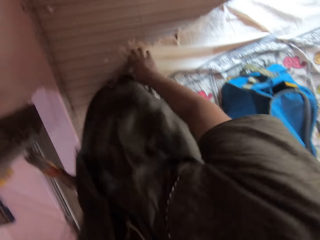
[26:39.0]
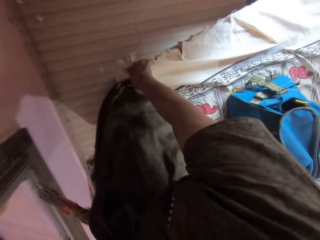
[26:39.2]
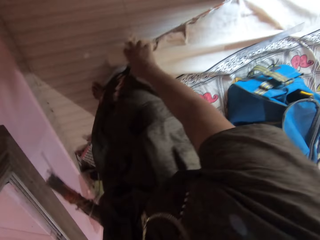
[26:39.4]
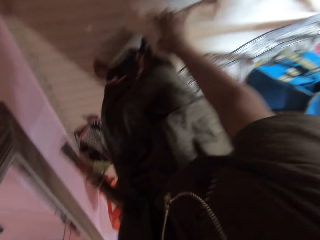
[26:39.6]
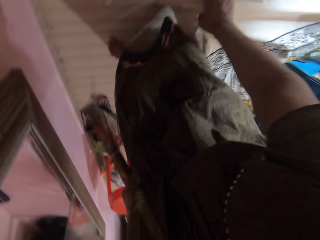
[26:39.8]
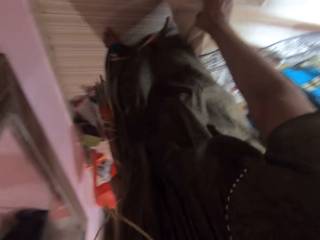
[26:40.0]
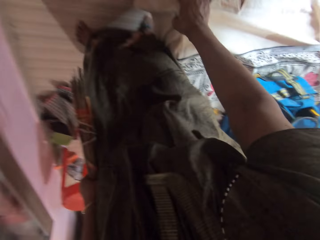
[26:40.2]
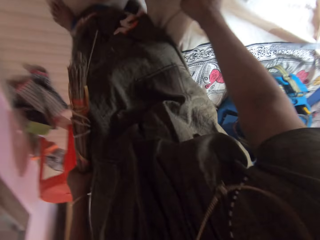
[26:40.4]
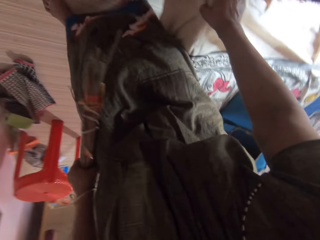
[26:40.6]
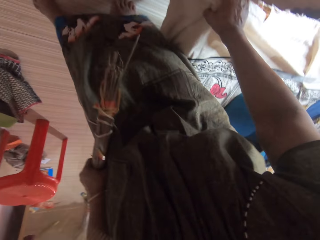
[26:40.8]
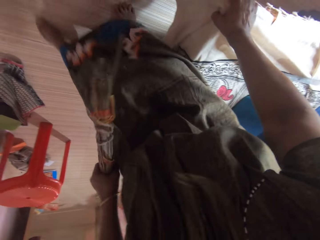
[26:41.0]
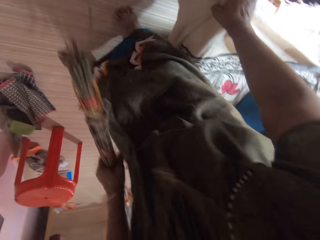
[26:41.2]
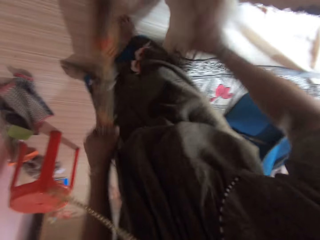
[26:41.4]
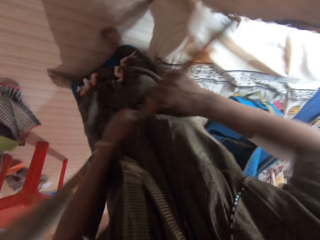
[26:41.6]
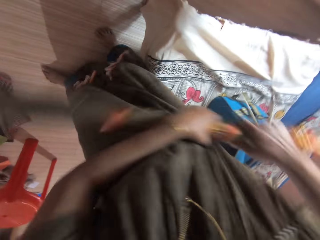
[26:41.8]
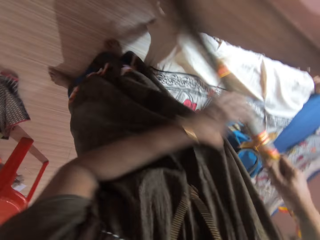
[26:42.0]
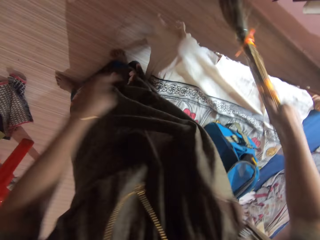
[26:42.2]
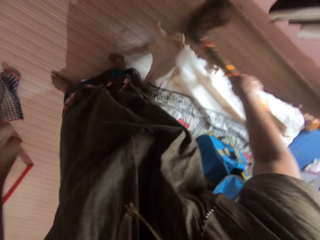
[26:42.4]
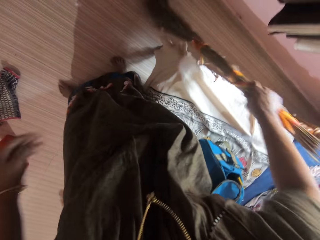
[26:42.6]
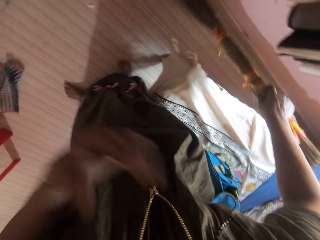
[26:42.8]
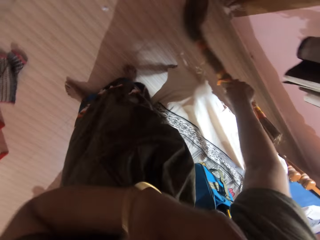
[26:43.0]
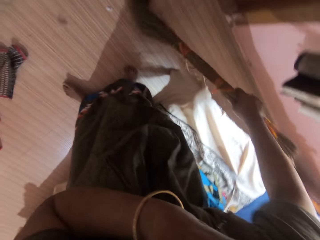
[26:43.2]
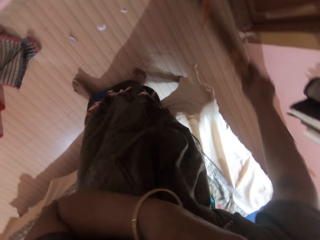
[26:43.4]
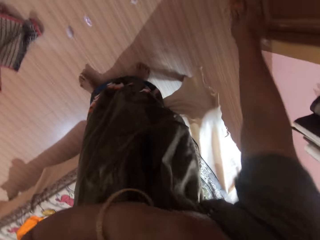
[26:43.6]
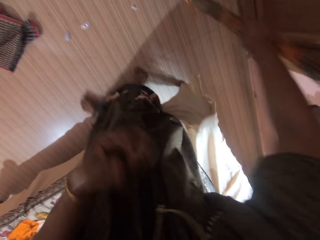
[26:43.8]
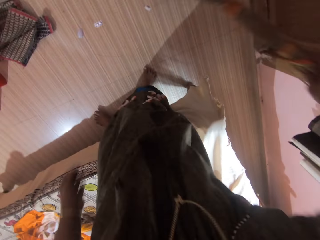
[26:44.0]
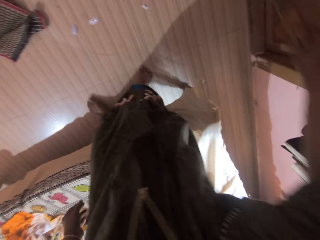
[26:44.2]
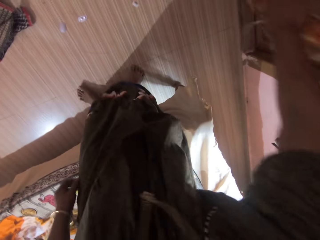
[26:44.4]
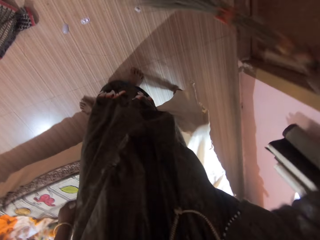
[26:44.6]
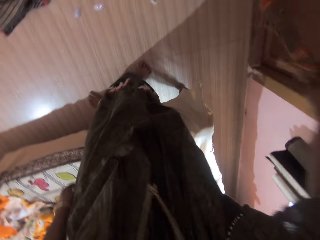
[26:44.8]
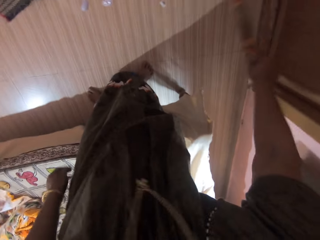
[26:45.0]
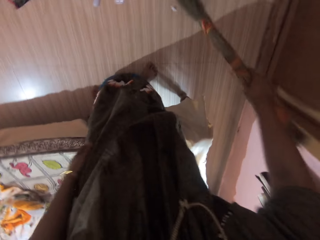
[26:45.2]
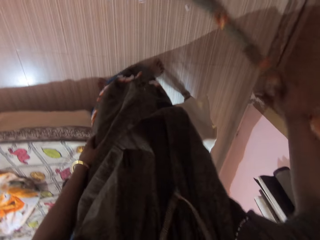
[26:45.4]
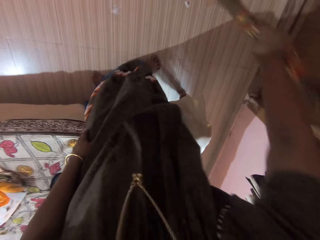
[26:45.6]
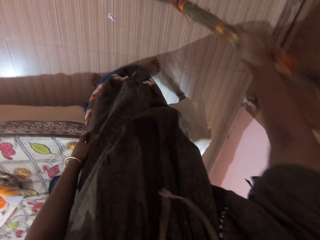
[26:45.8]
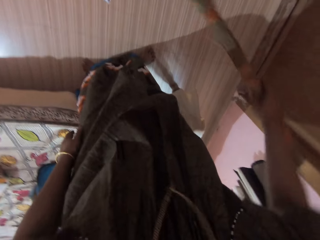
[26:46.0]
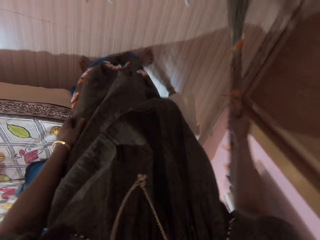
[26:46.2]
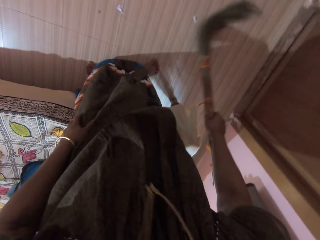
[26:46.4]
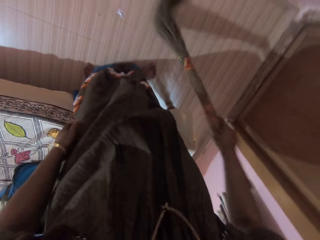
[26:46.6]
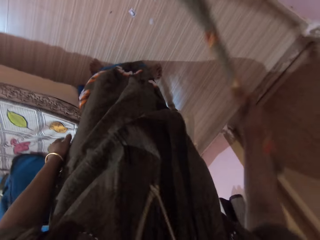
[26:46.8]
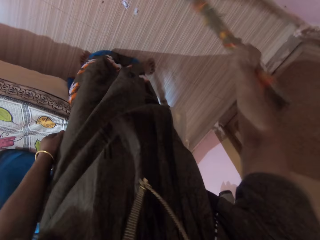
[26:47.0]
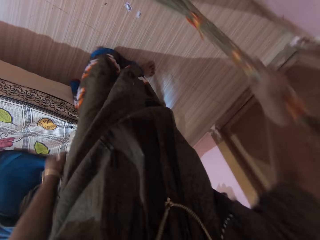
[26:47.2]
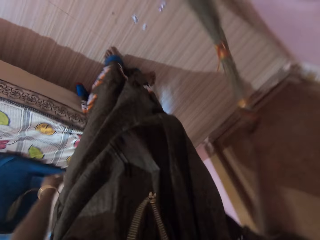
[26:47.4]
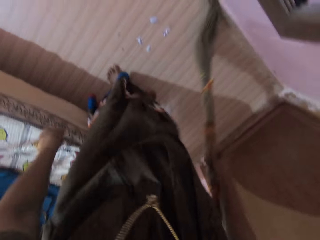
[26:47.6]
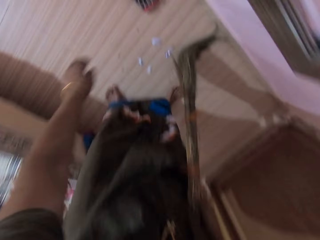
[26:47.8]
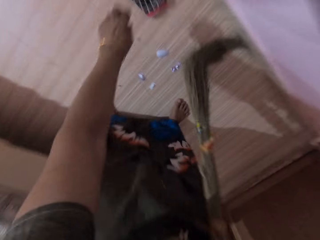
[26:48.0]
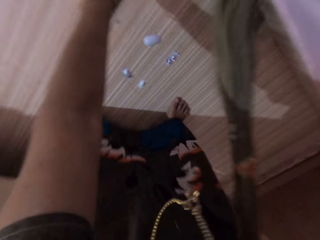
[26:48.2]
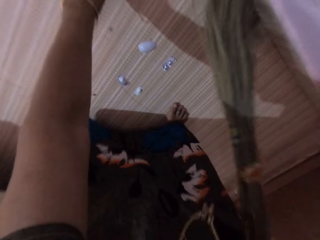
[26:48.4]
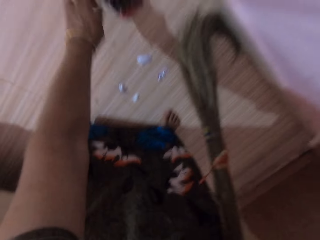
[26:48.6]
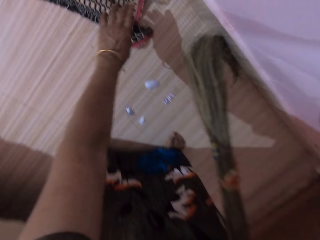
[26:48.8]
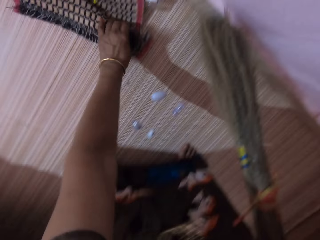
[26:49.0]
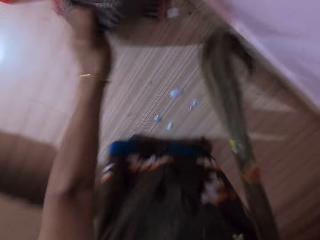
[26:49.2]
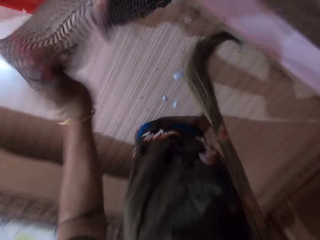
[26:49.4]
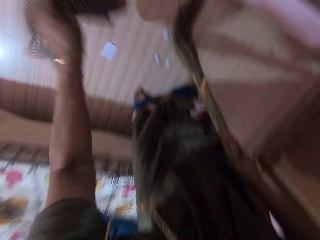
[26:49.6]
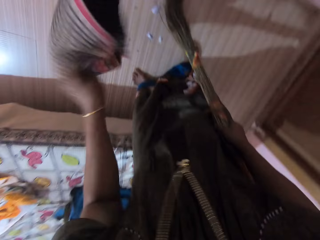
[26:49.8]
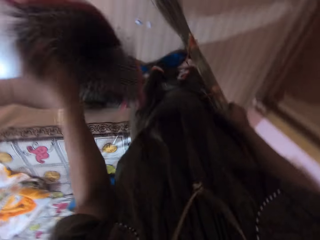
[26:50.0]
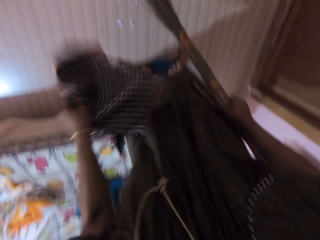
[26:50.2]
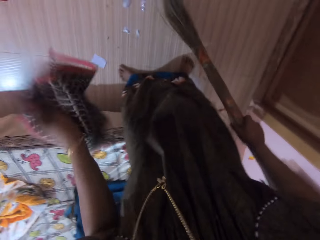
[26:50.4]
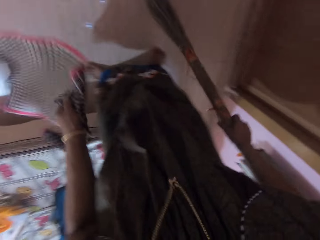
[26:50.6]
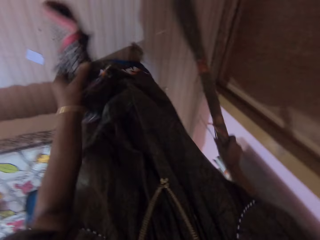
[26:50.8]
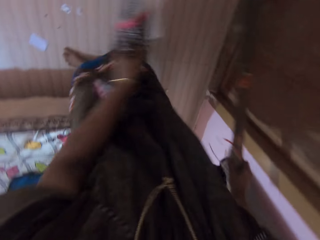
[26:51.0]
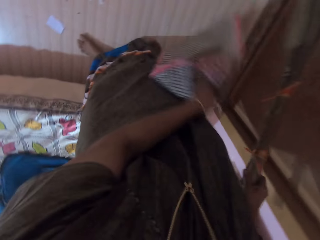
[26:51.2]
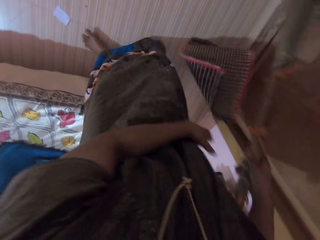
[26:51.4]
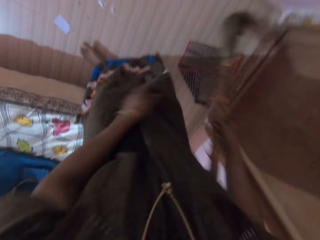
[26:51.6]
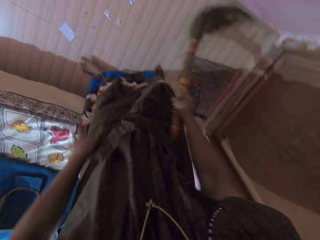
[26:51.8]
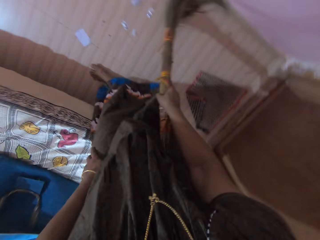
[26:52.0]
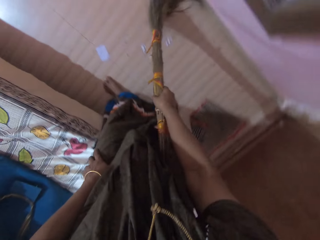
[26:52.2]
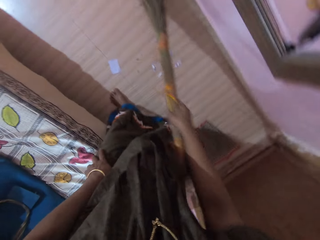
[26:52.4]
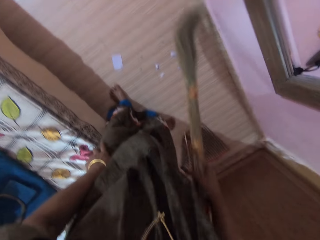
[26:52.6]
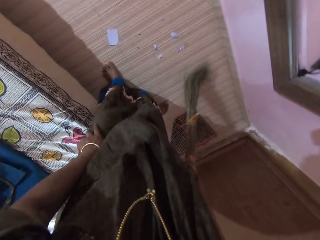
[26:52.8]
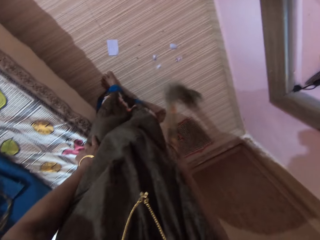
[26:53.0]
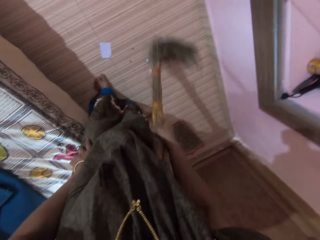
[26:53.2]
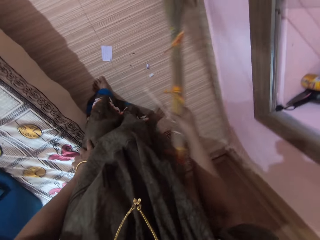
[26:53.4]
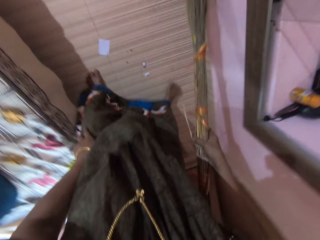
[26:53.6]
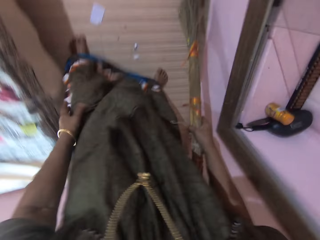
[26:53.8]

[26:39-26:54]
The camera wearer moves the bed. She transfers the broom to her right hand. She sweeps the floor. She bends down. She picks up a foot mat with her left hand. She shakes the foot mat. She drops the foot mat on the floor. She sweeps.

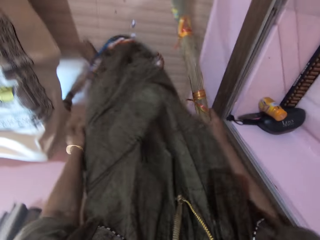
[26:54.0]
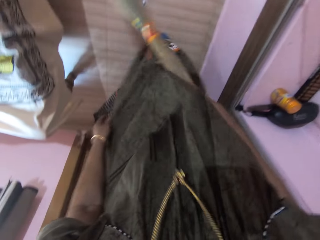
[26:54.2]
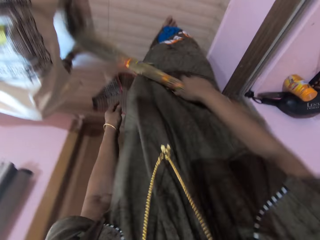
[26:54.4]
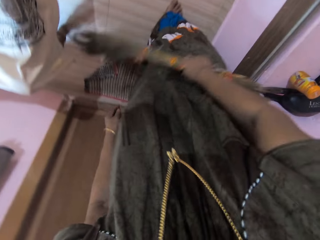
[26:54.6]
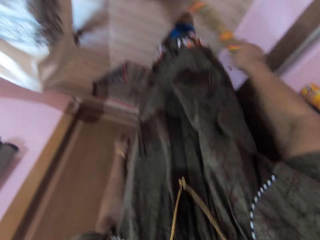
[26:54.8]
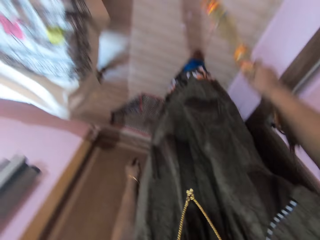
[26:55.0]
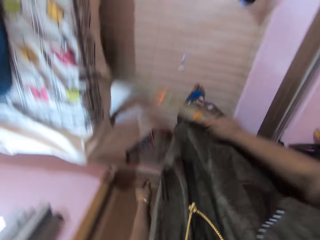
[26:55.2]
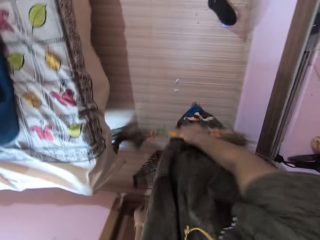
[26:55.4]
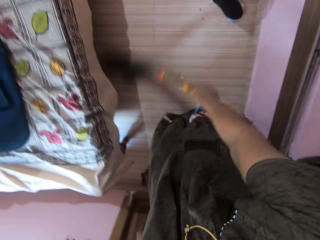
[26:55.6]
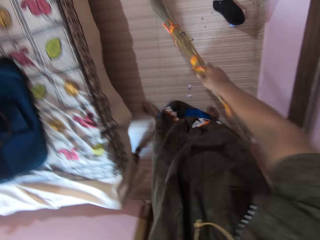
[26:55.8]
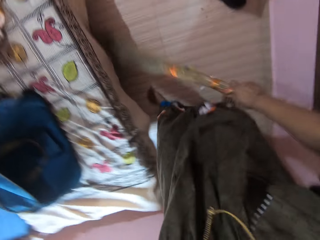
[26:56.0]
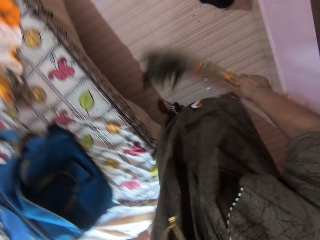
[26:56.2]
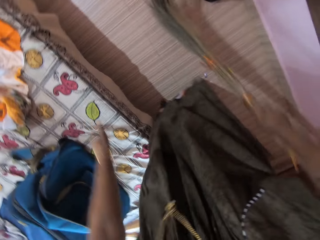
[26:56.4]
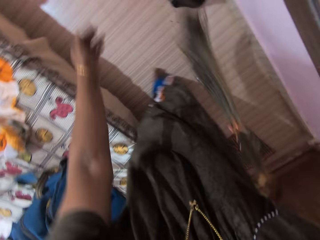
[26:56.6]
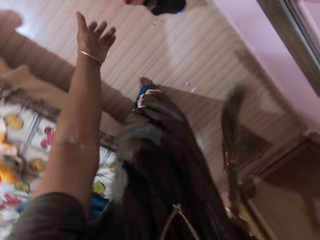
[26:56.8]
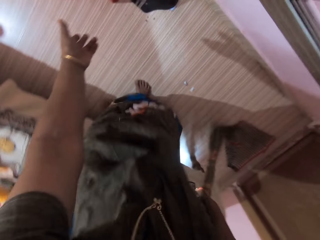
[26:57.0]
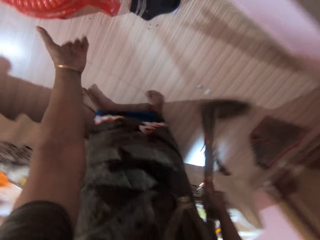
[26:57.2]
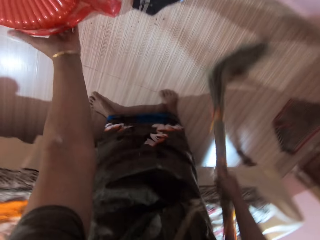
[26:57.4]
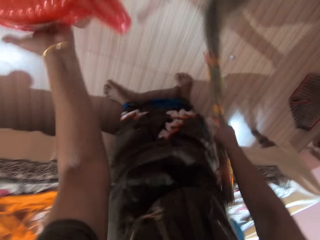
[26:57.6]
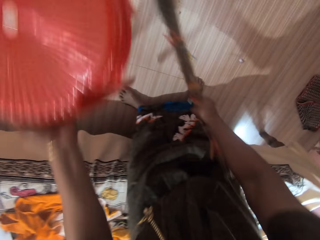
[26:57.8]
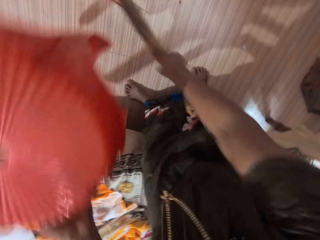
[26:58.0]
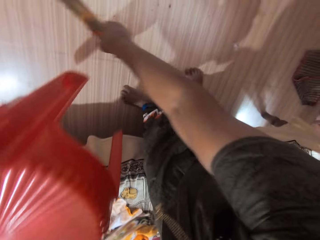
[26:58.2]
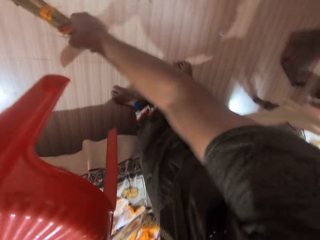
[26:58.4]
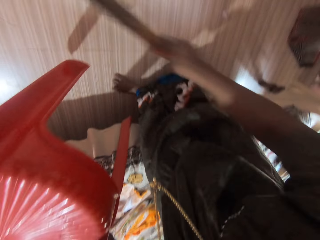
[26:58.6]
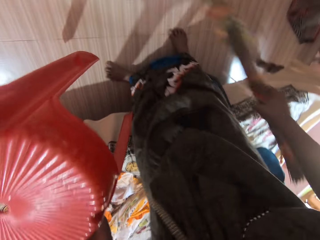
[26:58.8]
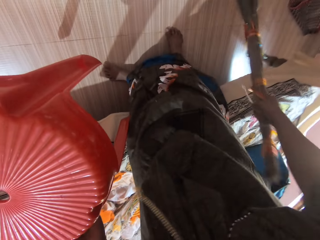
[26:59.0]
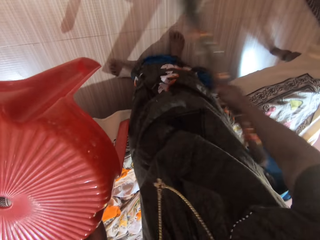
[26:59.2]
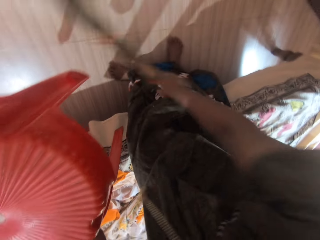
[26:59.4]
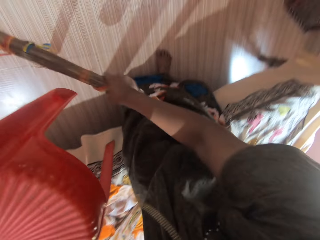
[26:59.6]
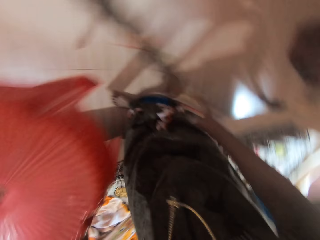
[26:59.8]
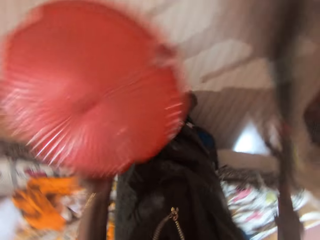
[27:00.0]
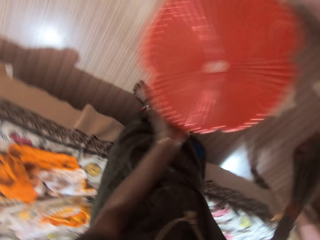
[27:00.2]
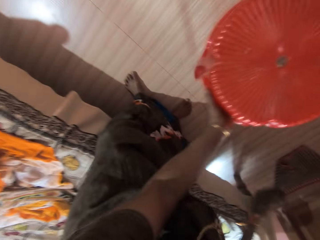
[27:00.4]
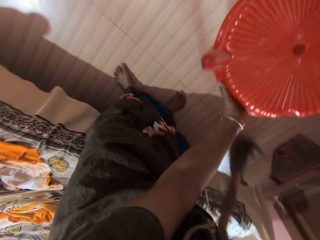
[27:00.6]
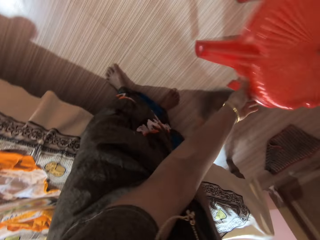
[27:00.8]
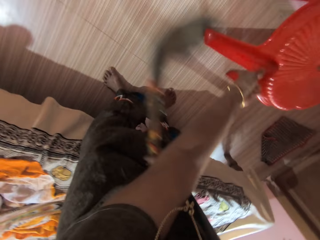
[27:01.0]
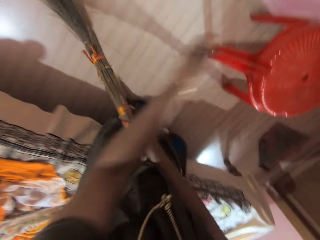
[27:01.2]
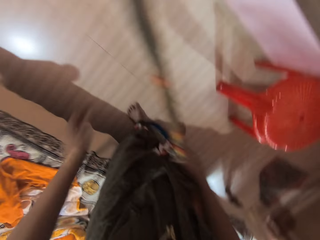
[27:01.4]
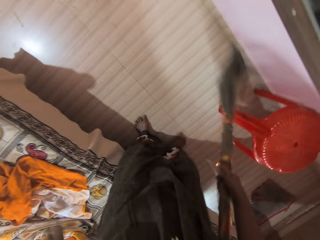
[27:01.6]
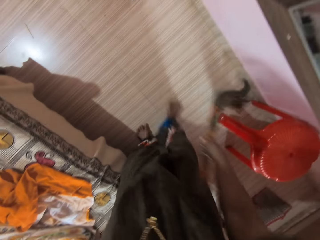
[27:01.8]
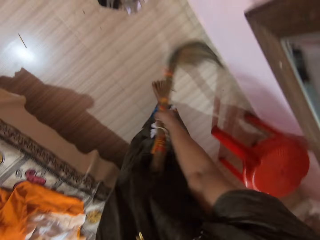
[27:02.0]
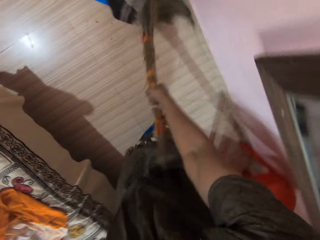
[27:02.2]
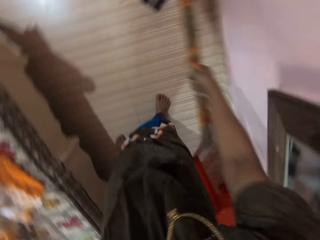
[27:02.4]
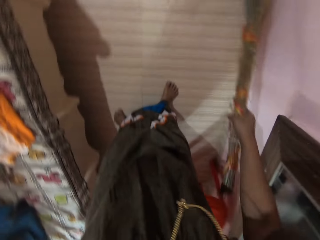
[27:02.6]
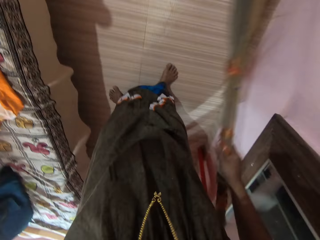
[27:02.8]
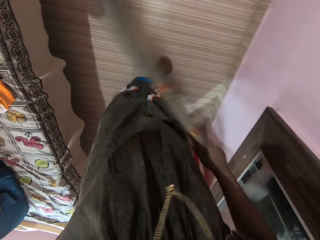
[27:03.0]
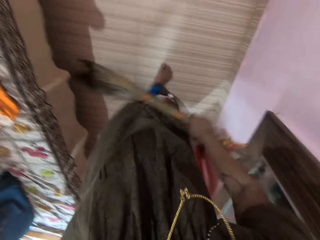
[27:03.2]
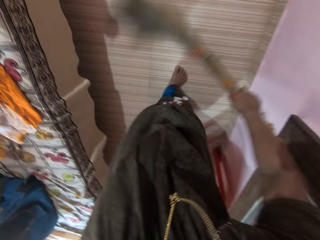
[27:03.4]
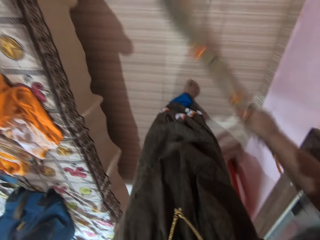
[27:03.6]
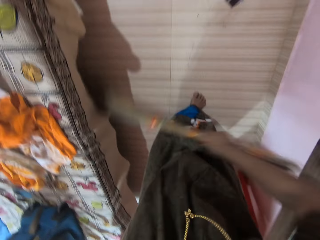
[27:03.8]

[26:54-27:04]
The camera wearer picks up a plastic chair with his left hand. He sweeps. He drops the plastic chair. He sweeps.
